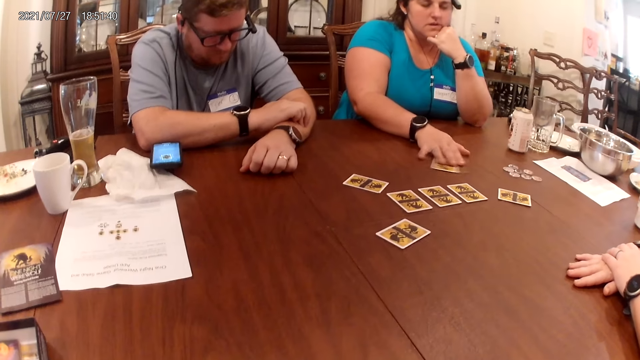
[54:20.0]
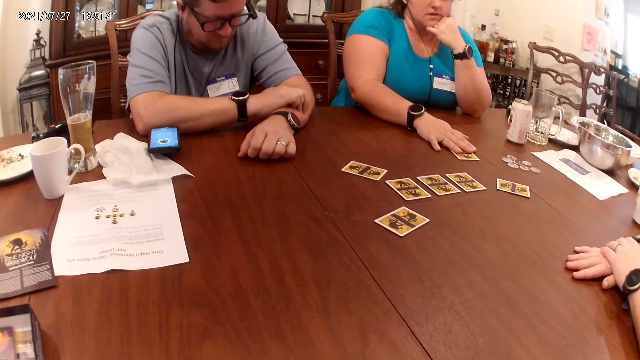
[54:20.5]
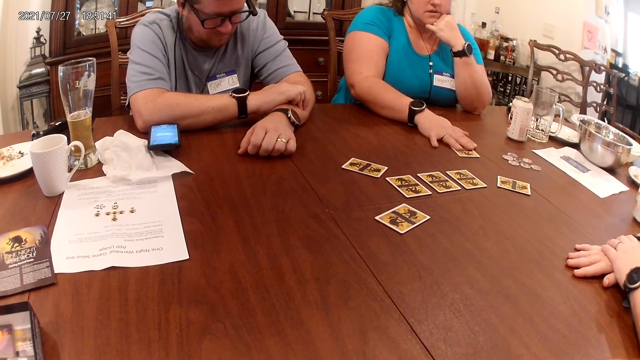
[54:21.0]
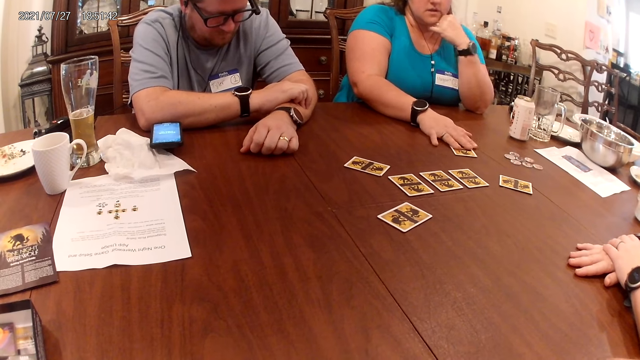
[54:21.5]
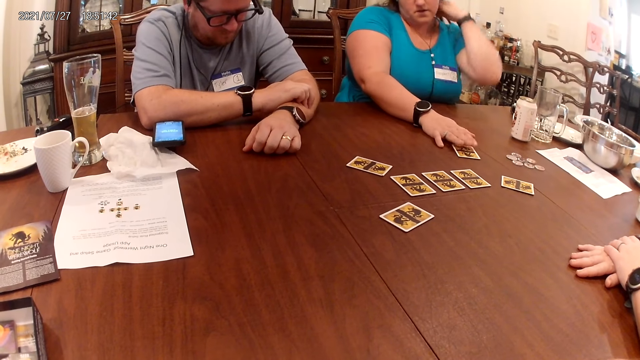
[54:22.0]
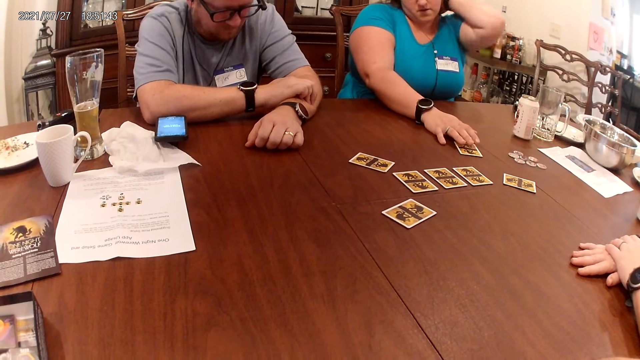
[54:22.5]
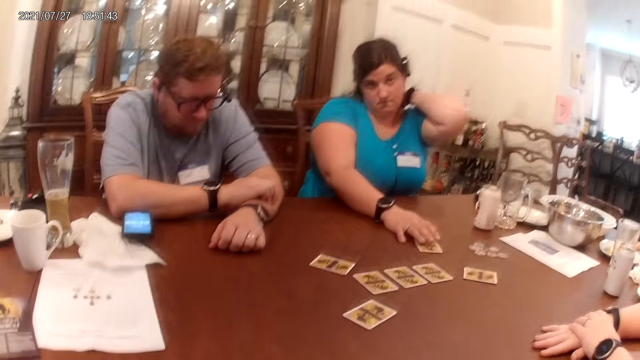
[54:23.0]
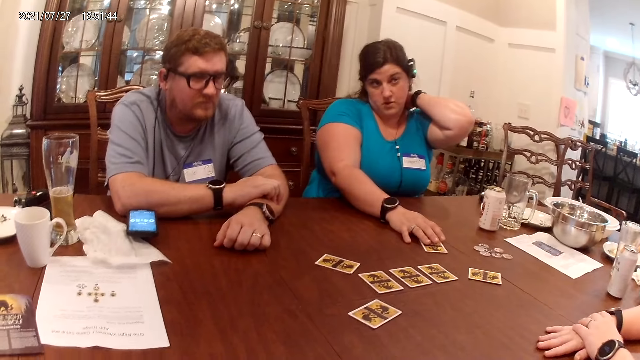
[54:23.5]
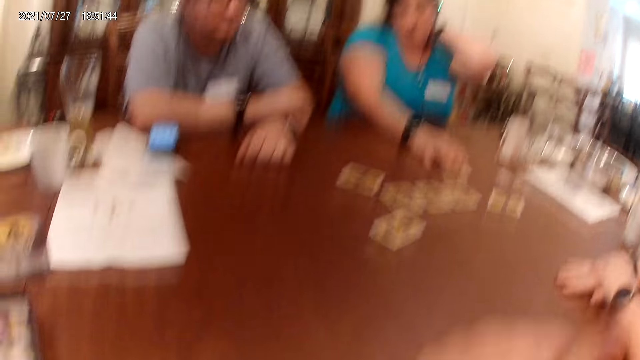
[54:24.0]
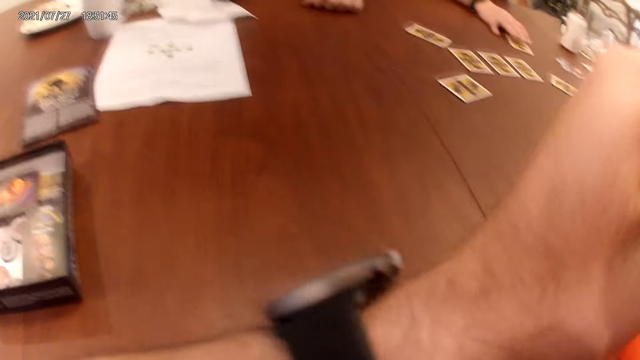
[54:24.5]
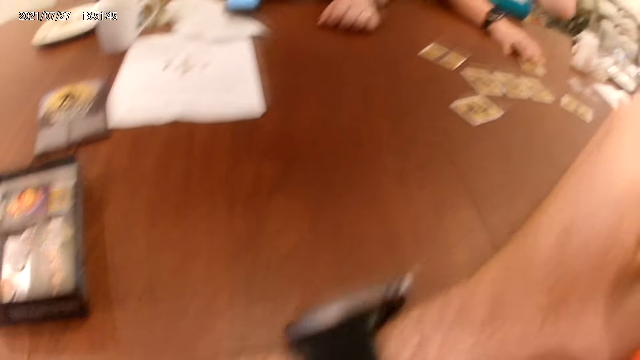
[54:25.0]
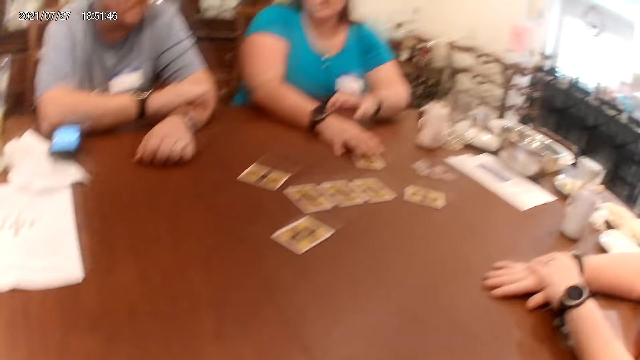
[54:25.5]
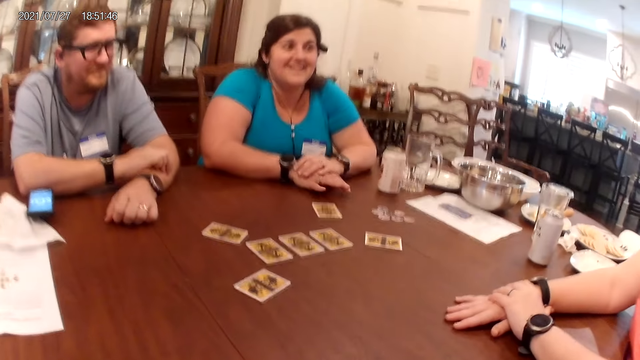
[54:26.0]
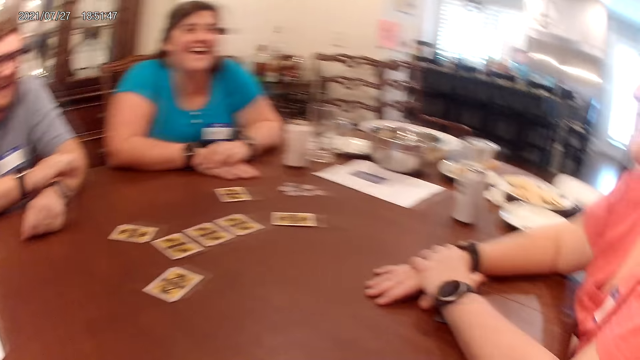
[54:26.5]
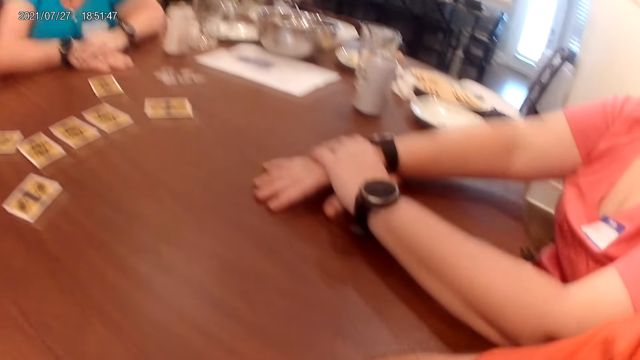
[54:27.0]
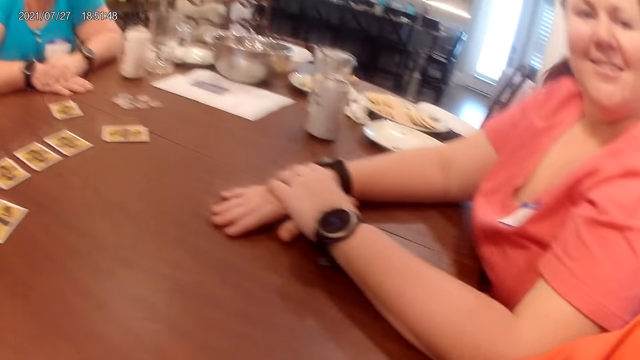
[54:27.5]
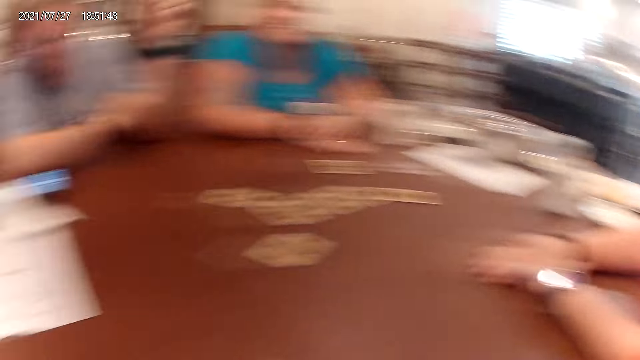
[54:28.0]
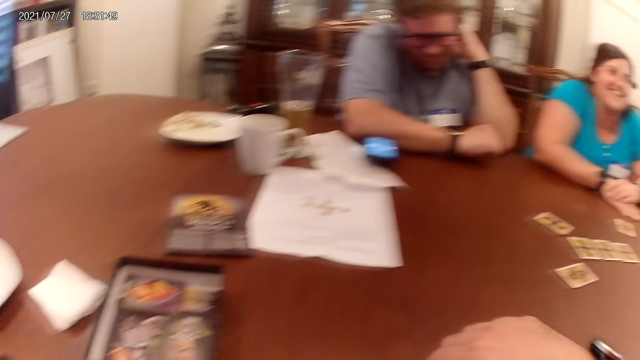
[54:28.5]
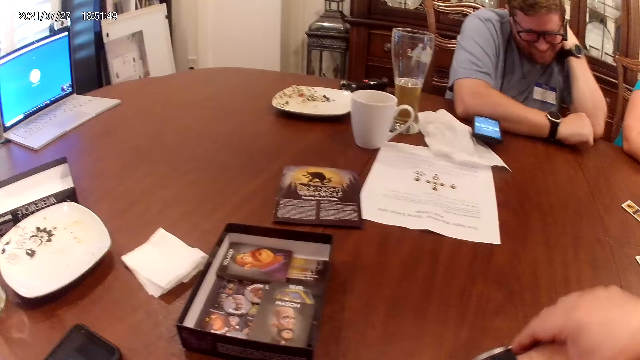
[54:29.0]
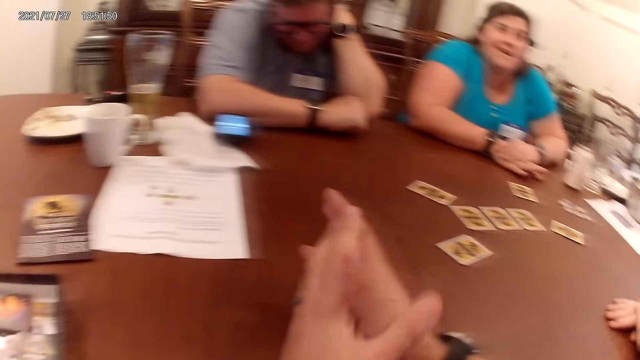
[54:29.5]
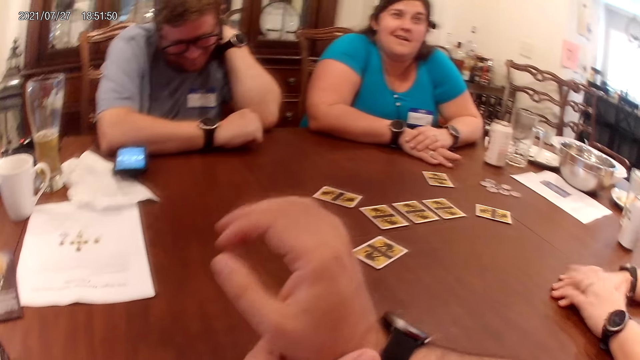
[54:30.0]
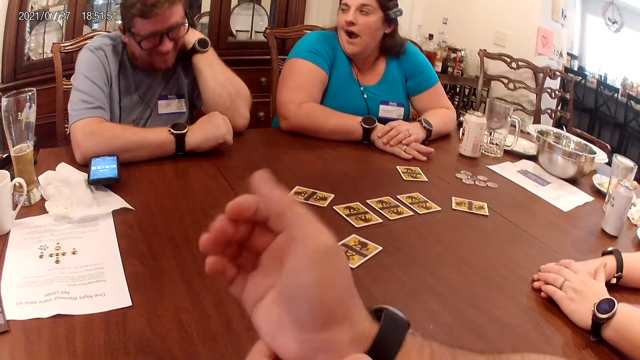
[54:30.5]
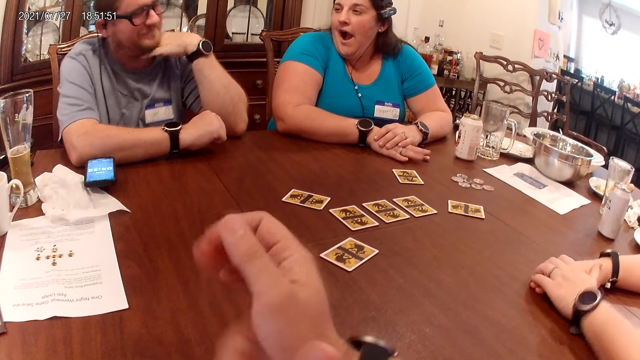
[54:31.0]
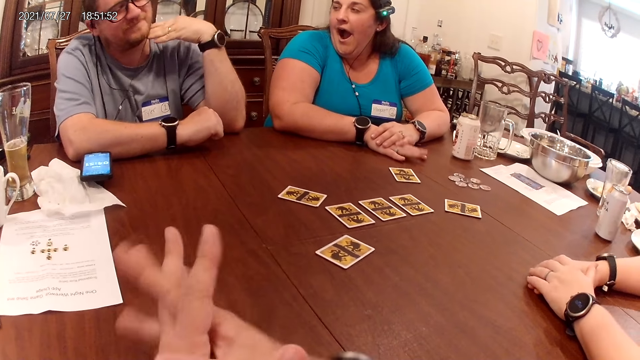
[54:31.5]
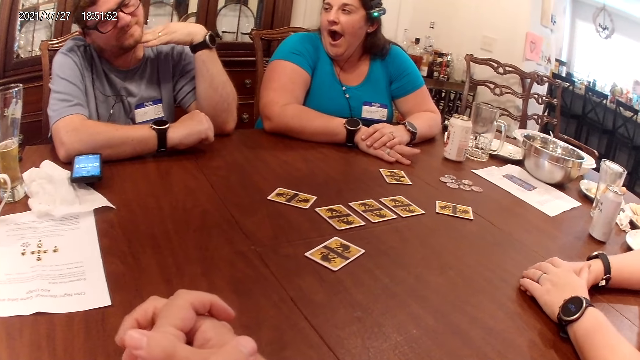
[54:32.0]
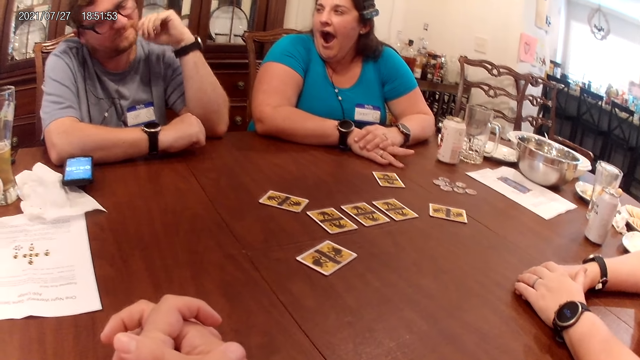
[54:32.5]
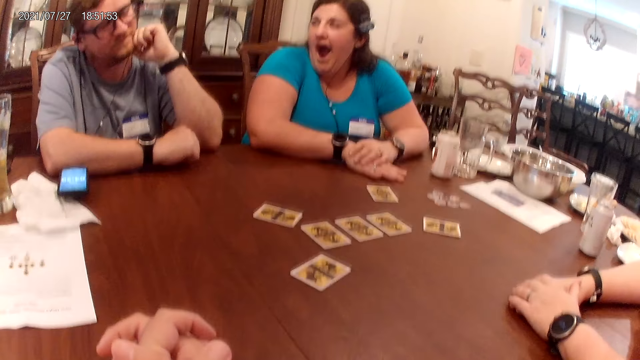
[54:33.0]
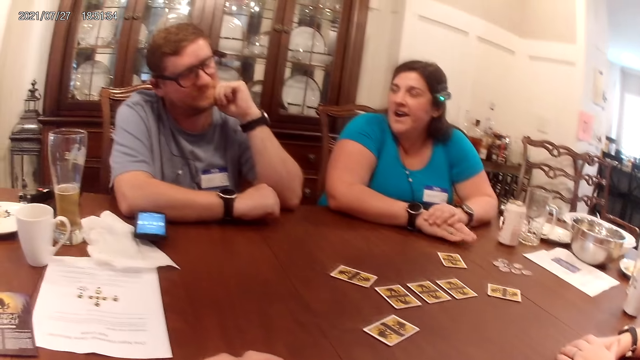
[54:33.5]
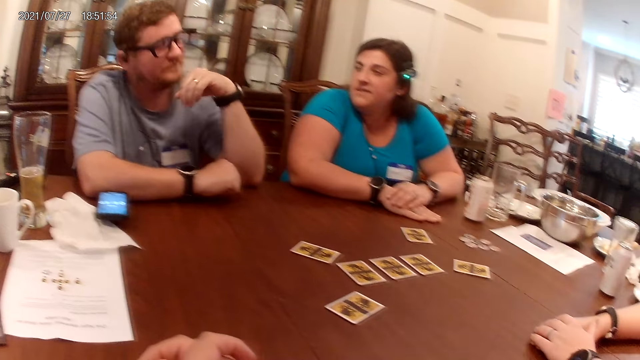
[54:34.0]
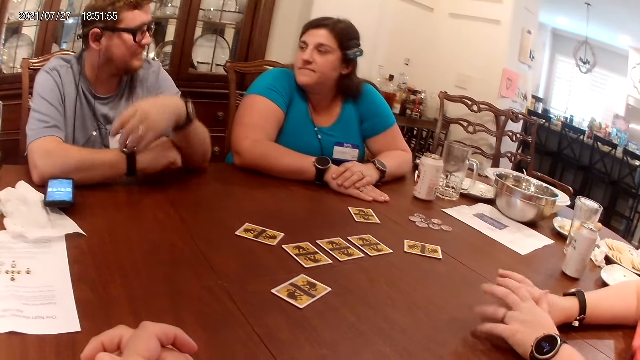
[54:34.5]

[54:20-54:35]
The camera wearer interacts with a man, a woman and another woman. A woman touches the back. The camera wearer laughs. The woman yawns.

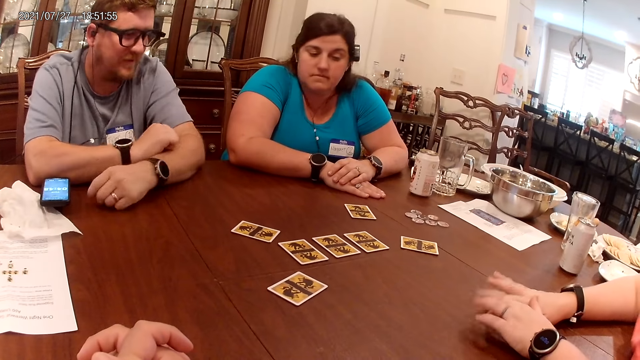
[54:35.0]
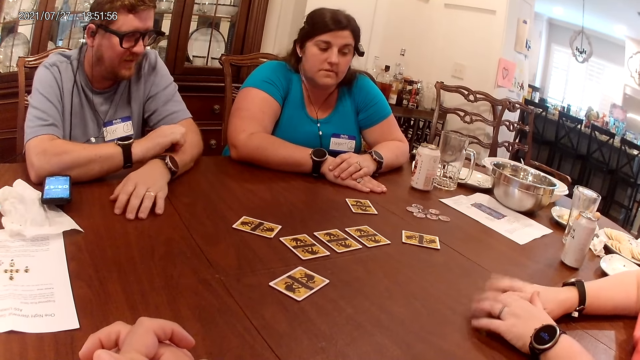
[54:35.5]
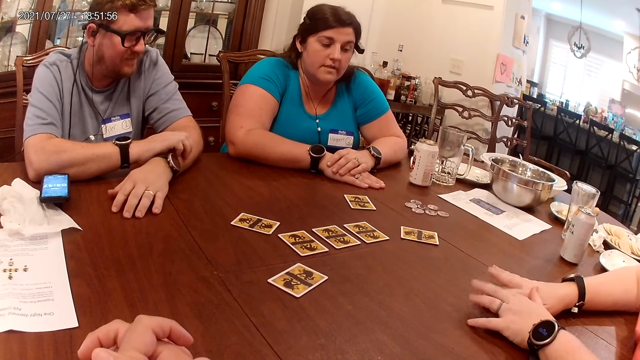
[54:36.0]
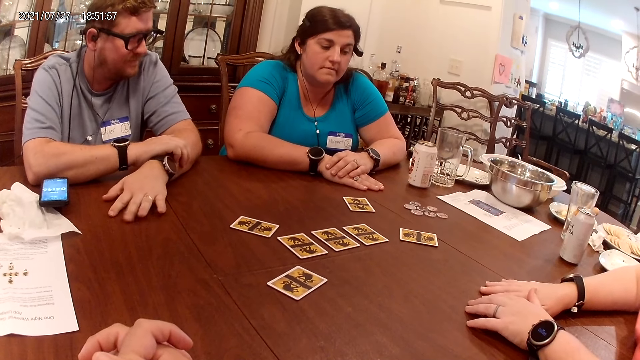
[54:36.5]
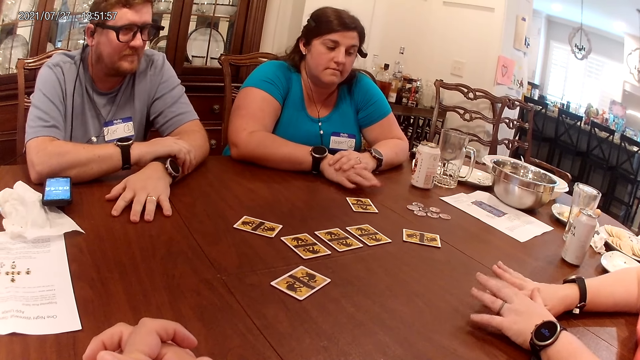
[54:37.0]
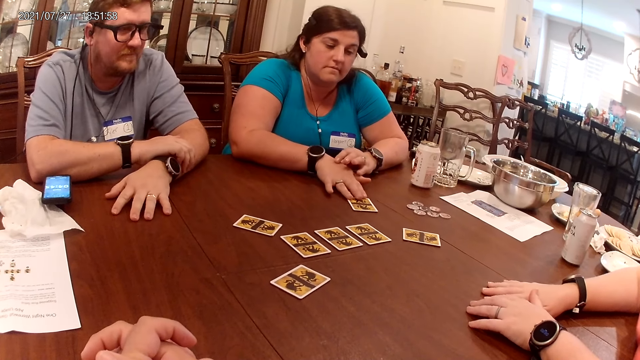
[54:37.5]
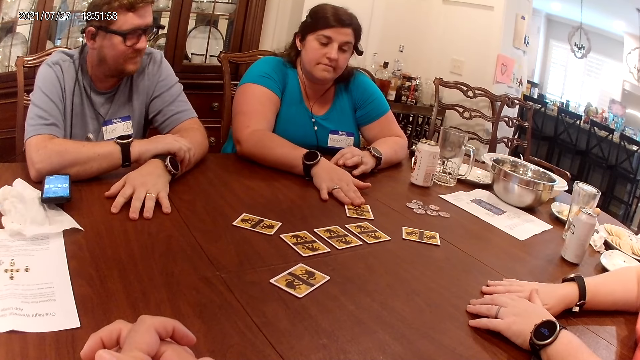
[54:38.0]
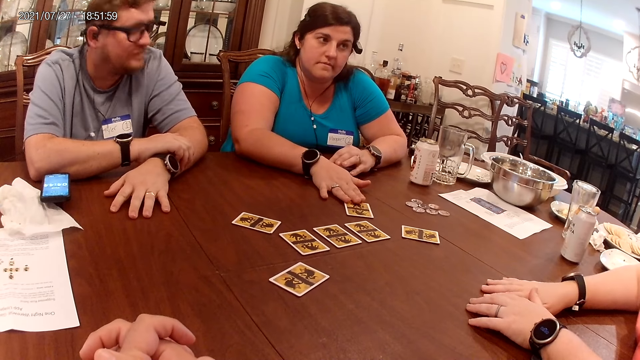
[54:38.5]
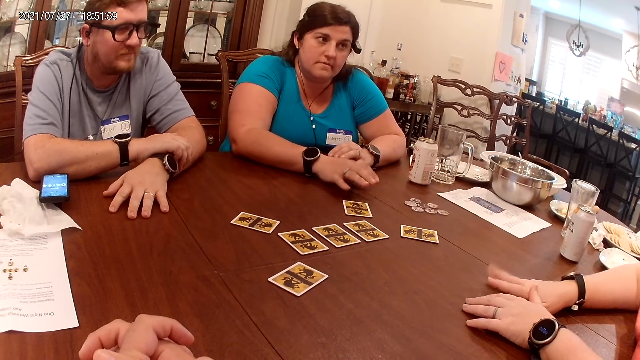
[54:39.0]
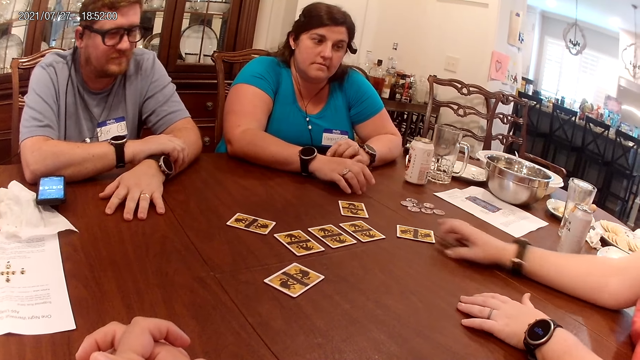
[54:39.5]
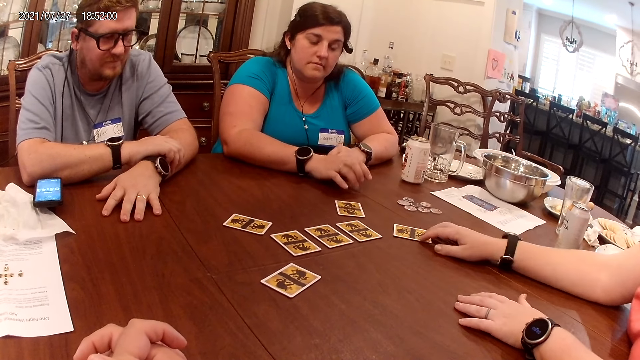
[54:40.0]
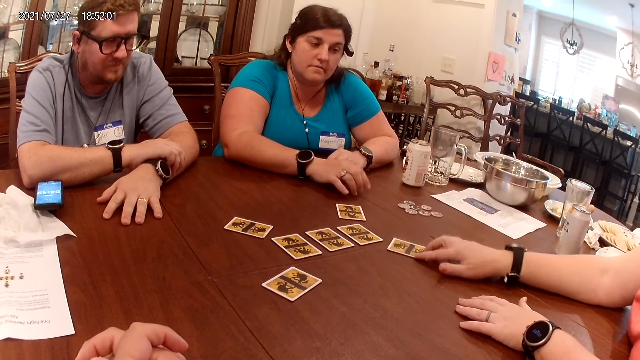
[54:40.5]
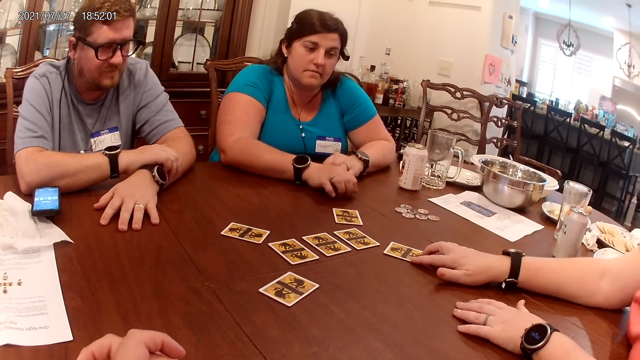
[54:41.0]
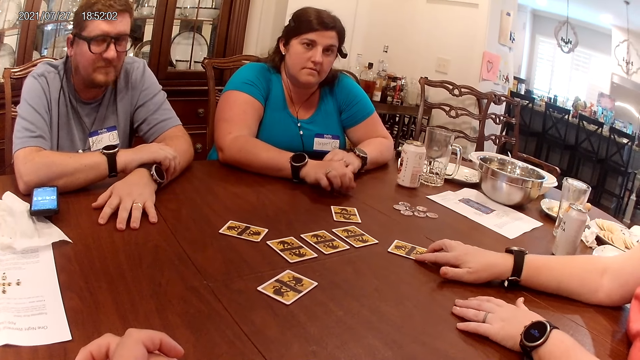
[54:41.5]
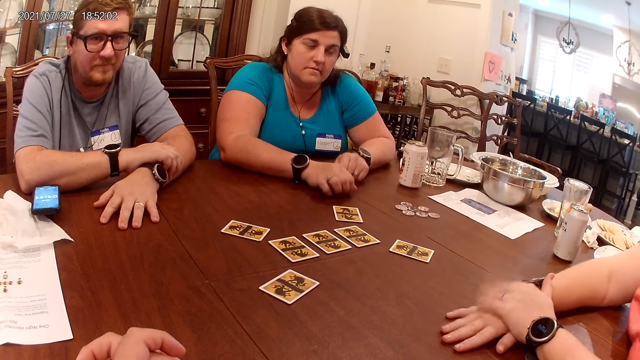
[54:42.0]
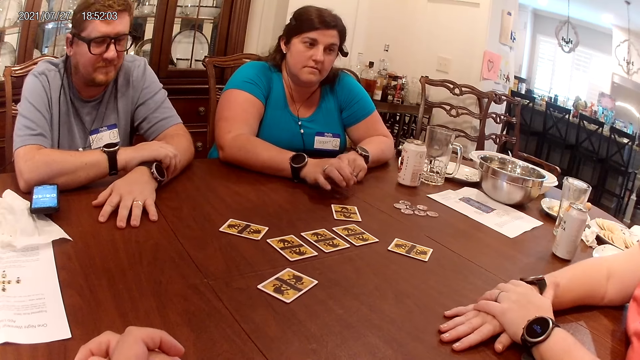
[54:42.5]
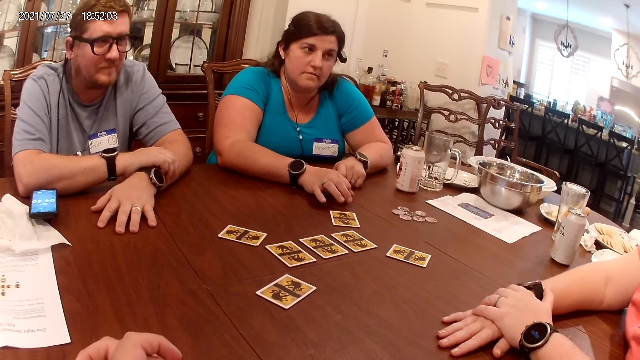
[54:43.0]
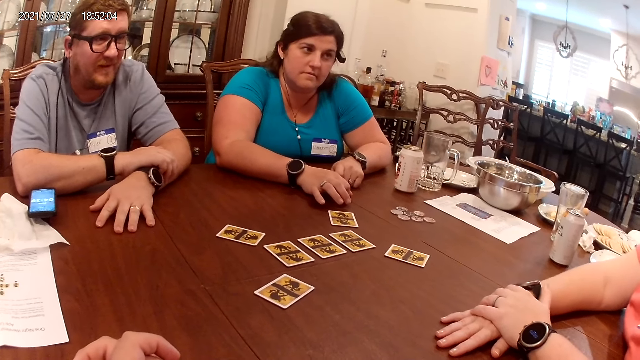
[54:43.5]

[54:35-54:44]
The woman moves a card on the table with her right hand. Another woman moves the card on the table with her right hand.
